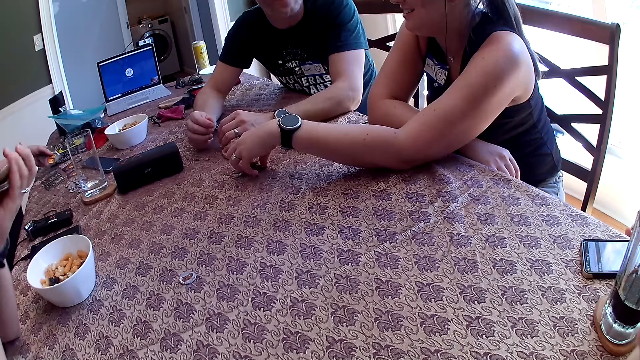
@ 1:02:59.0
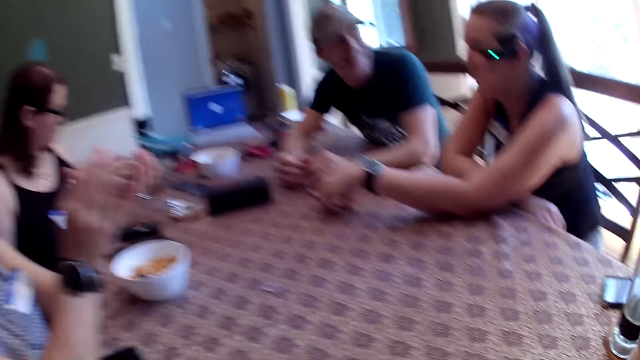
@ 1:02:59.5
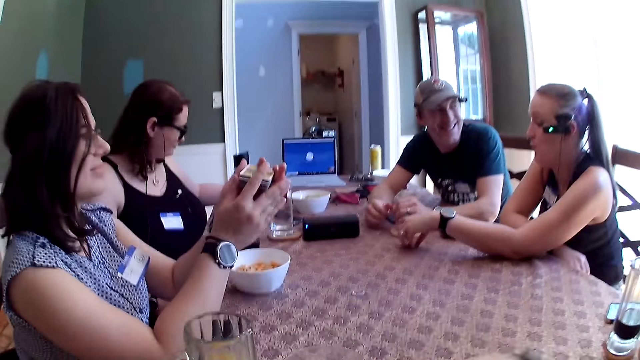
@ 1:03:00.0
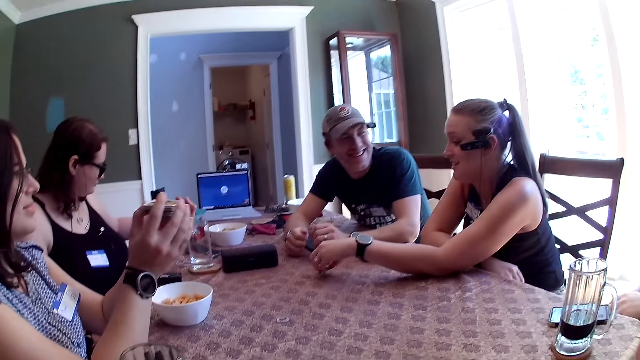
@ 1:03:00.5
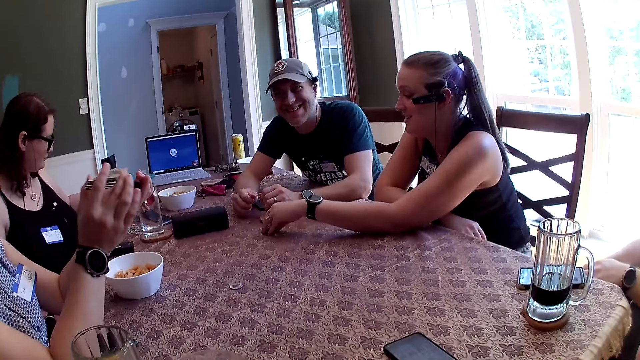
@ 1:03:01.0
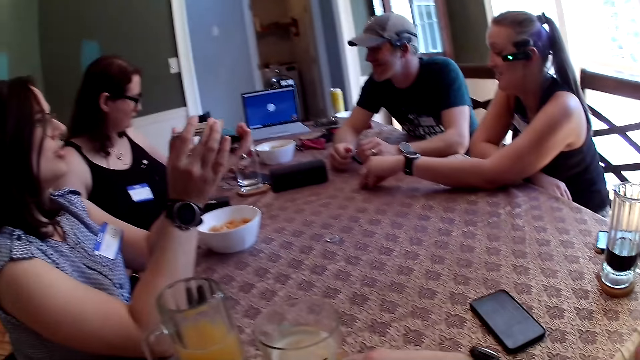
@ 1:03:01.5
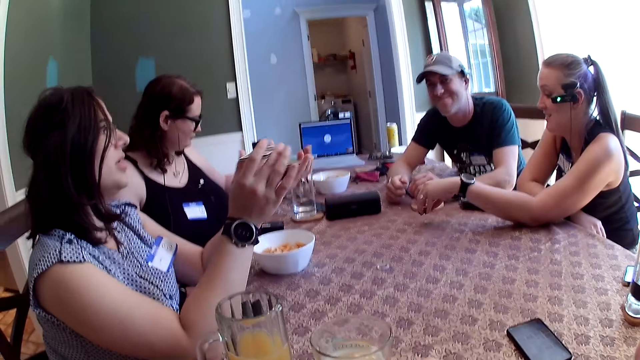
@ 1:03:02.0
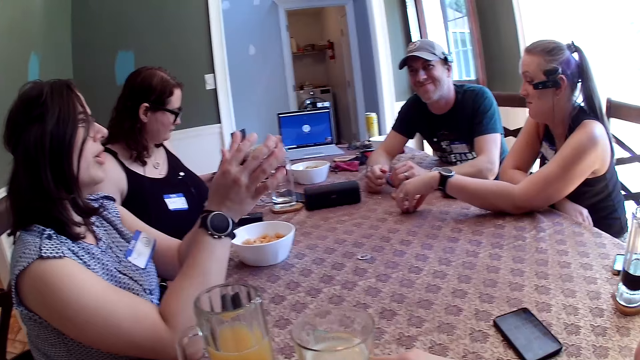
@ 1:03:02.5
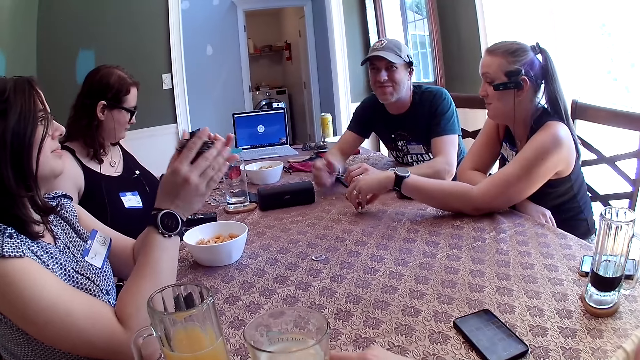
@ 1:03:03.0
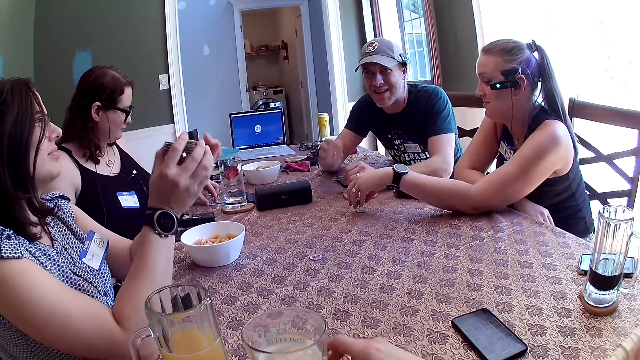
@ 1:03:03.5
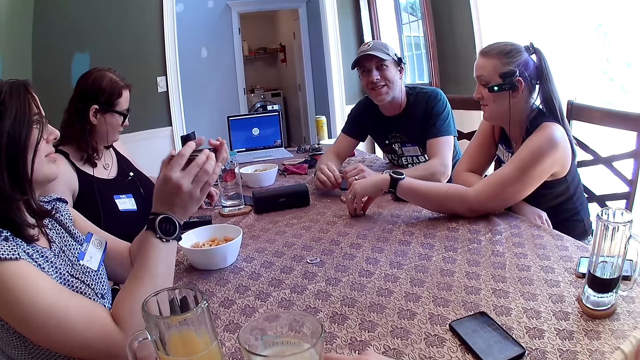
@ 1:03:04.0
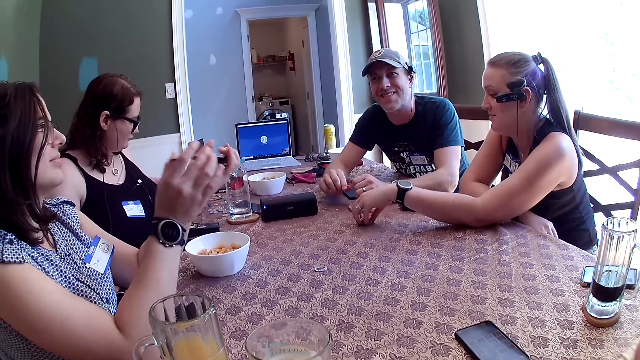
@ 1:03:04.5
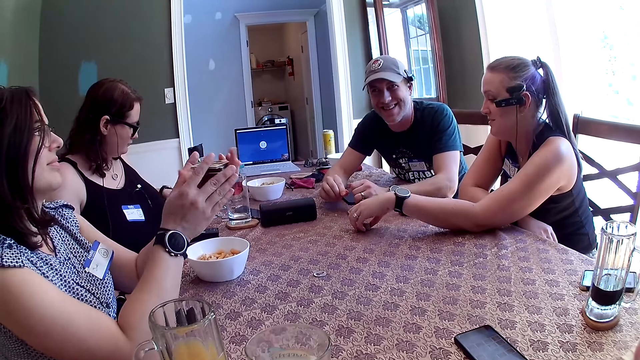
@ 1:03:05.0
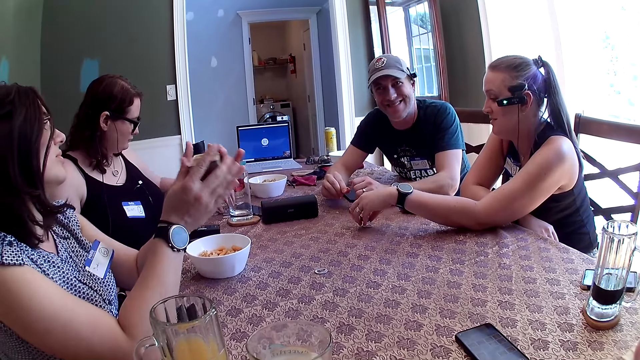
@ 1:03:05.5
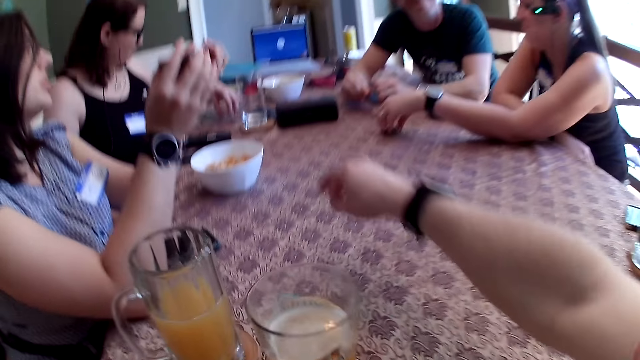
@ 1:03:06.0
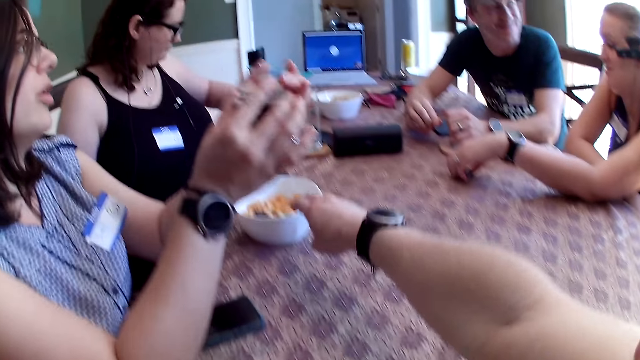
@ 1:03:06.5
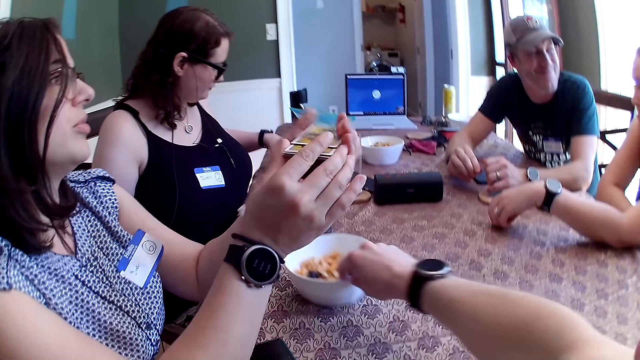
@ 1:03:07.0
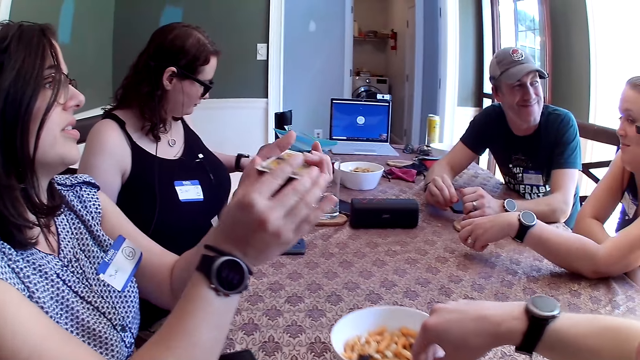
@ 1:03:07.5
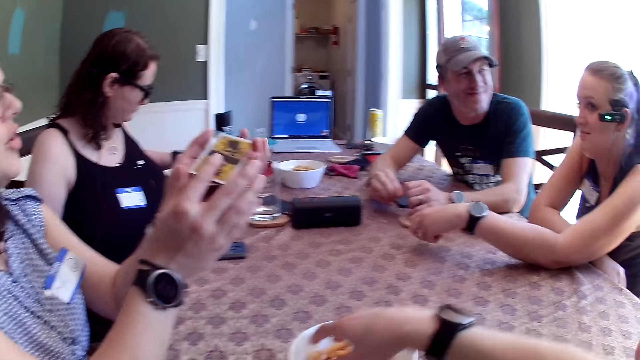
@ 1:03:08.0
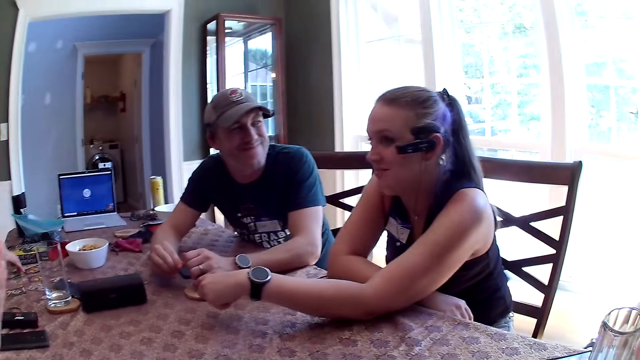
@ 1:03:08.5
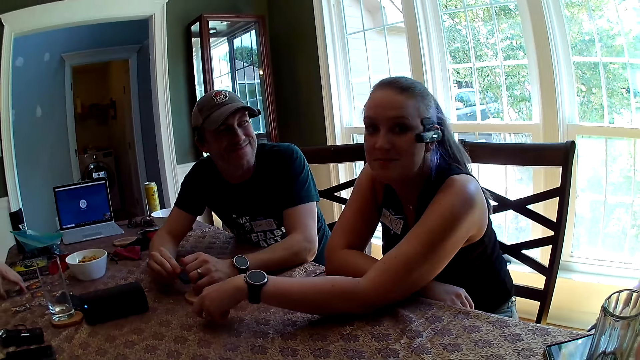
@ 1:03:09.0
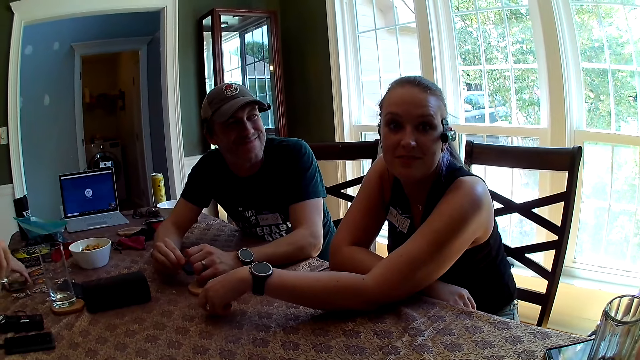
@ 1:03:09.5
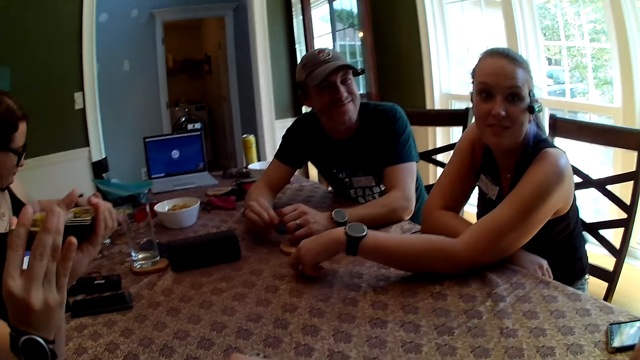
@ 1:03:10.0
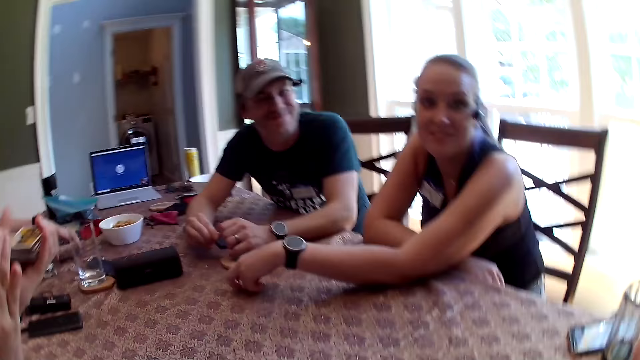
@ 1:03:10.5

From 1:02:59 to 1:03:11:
The camera wearer looks around the table. The woman speaks to the group of people at the table. Another woman moves some tokens on the table to the role cards with her right hand. The first woman speaks to the man. The camera wearer moves the snack bowl on the table with his right hand. He picks up the bowl on the table. He picks some cheese puffs in the snack bowl with his right hand. He interacts with a third woman. He takes a bite from the bowl.

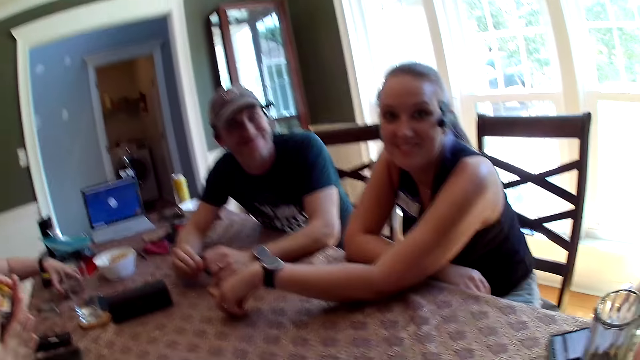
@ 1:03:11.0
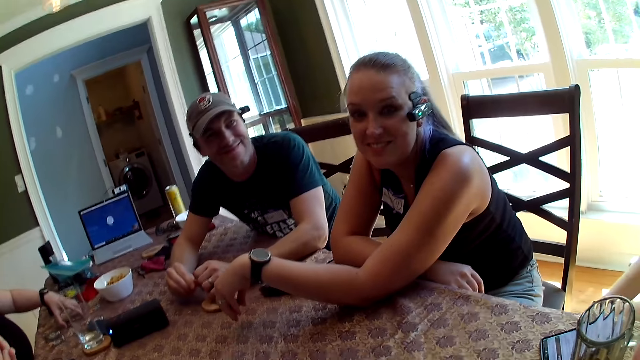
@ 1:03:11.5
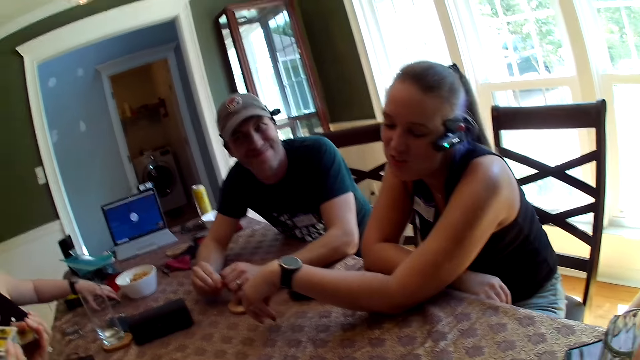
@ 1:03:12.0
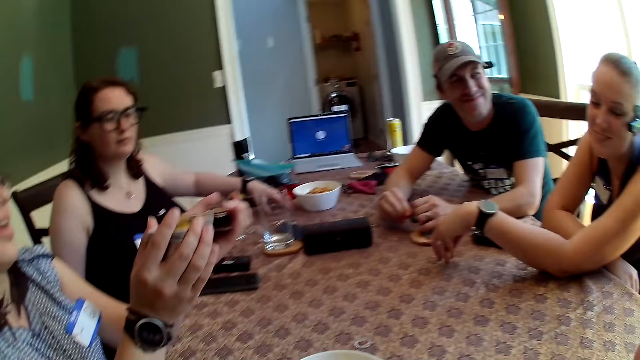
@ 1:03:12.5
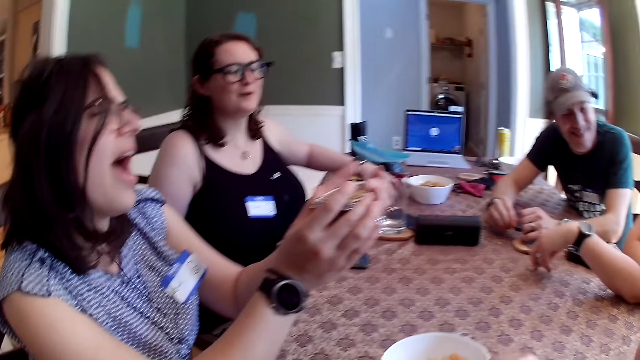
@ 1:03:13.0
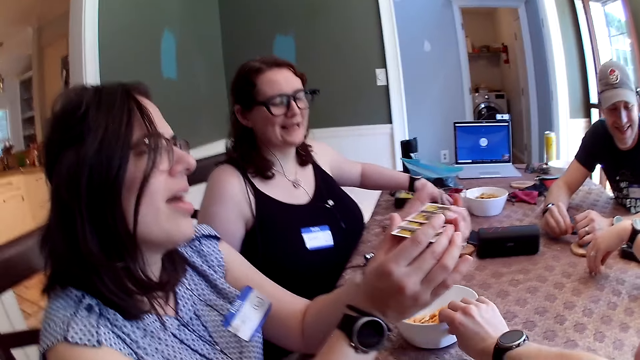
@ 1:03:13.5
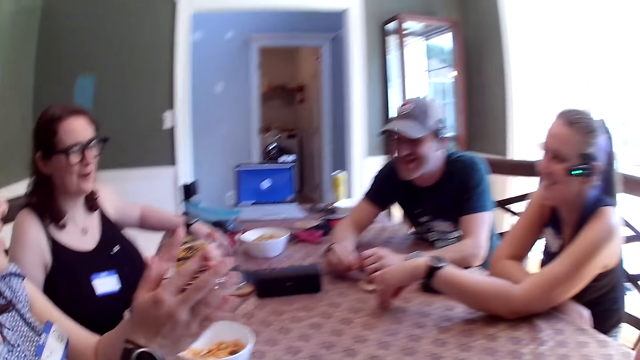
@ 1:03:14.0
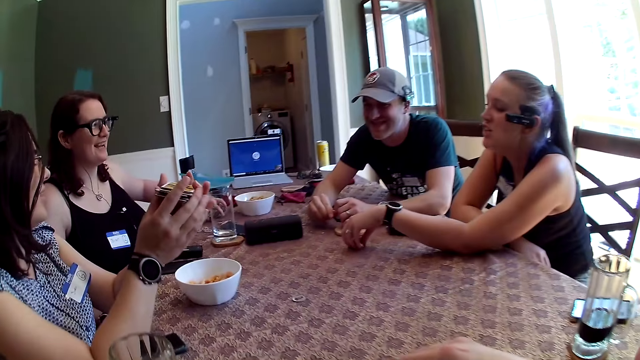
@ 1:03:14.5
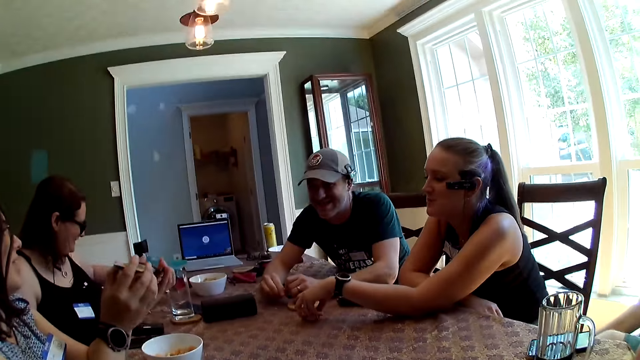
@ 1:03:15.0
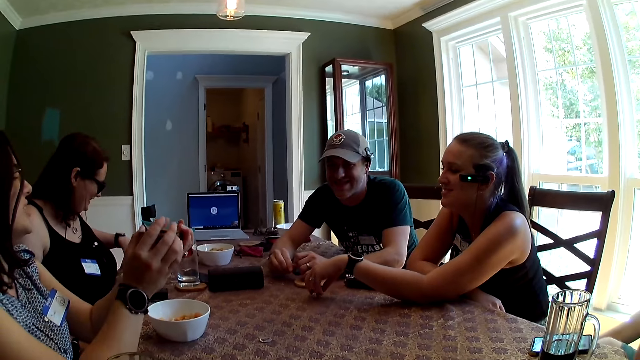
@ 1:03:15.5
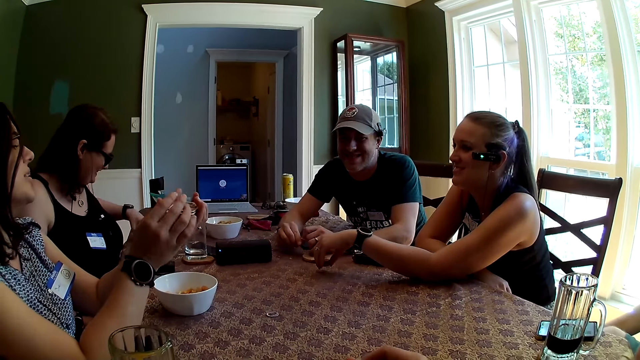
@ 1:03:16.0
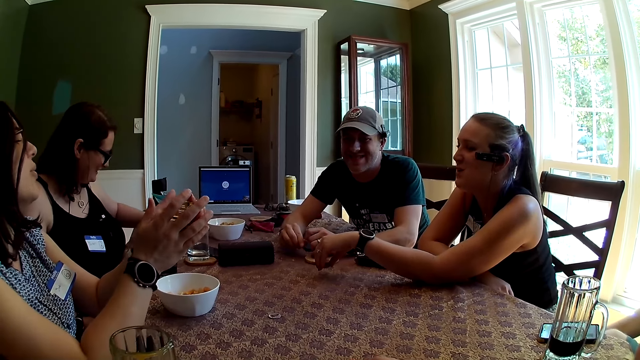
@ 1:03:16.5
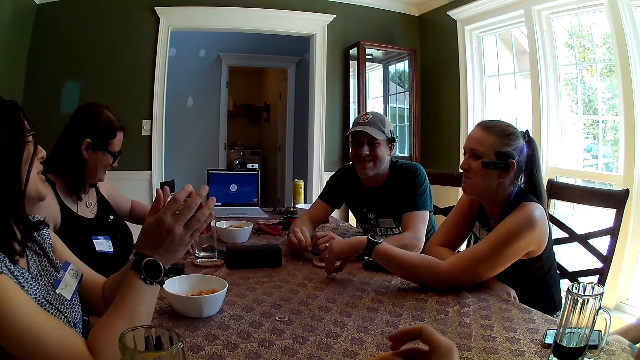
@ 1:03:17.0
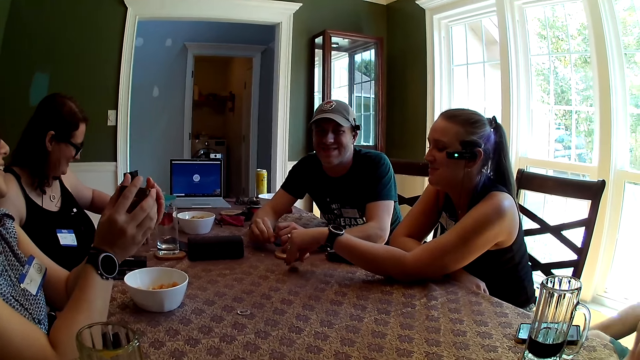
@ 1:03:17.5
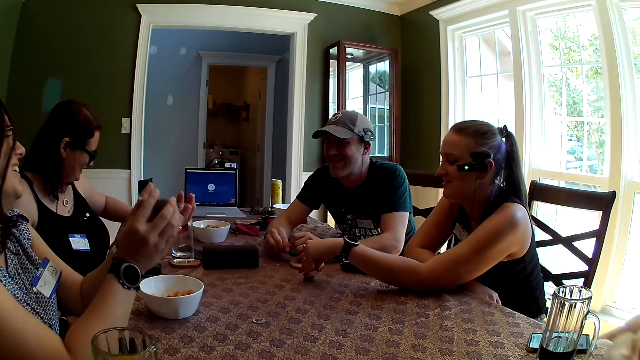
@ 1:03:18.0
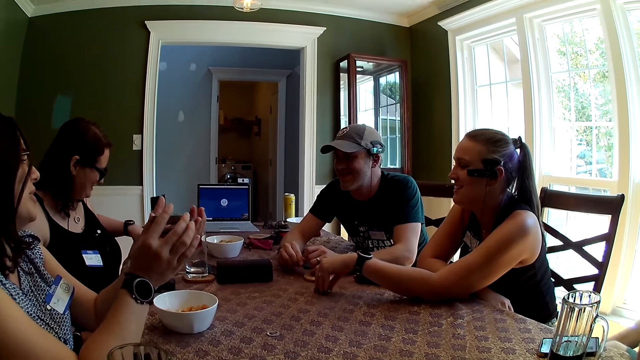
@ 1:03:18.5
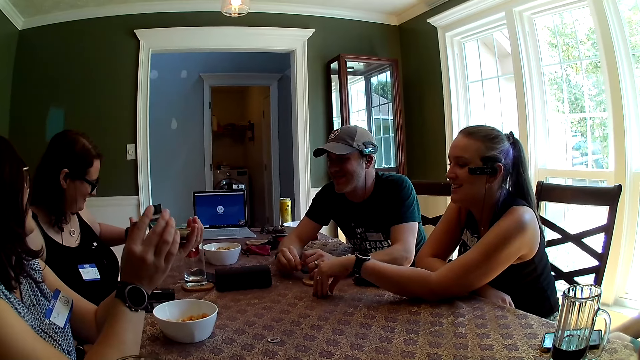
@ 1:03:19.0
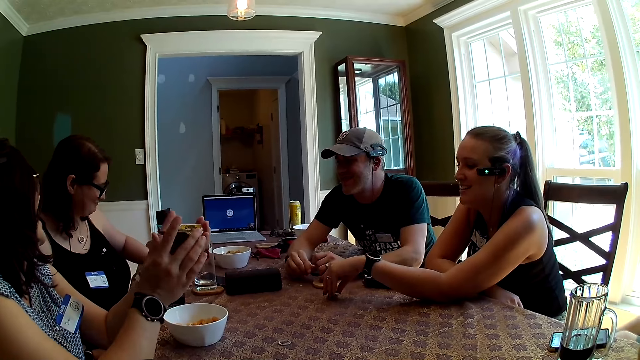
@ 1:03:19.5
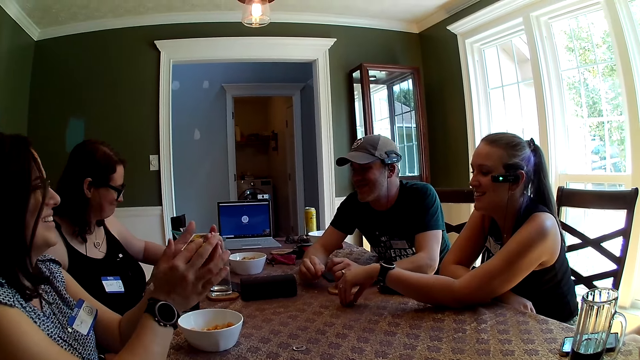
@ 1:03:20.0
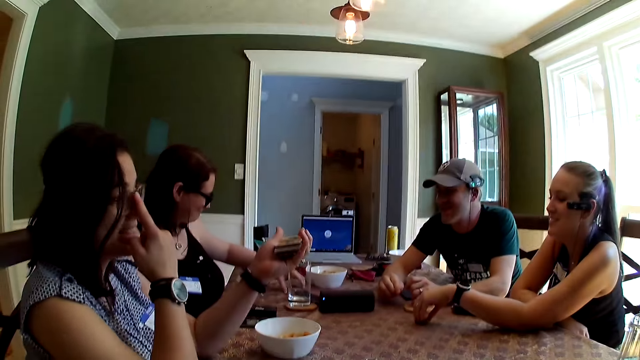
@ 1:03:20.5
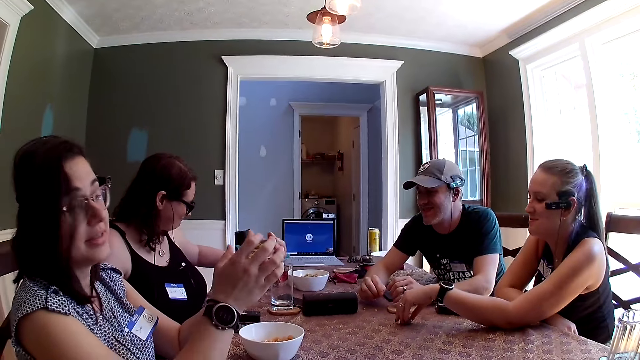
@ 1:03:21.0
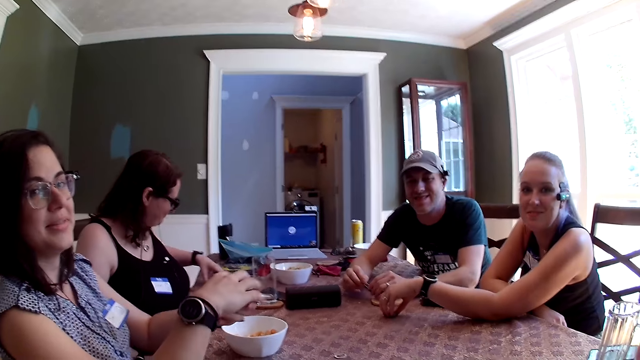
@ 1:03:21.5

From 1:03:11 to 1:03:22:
The woman speaks to the group of people at the table. The camera wearer moves the snack bowl on the table with his right hand. He picks chips from his left hand to his mouth with his right hand. Another woman removes her right hand from the cards, adjusts her glasses with her right hand, and shuffles the cards with both hands.
